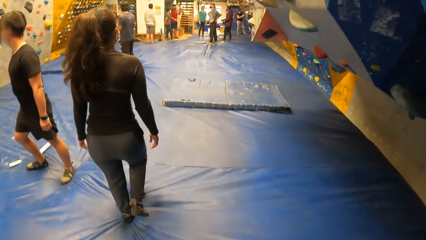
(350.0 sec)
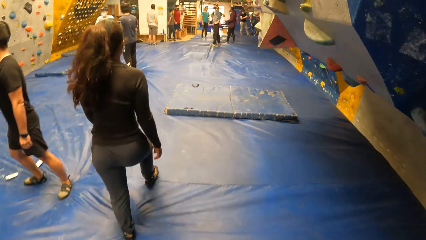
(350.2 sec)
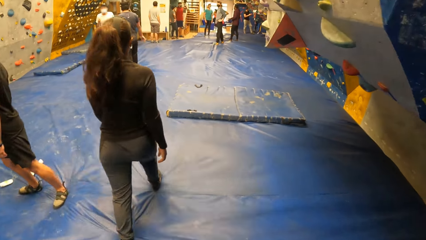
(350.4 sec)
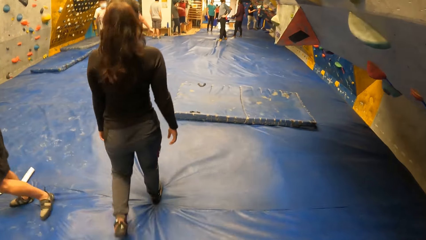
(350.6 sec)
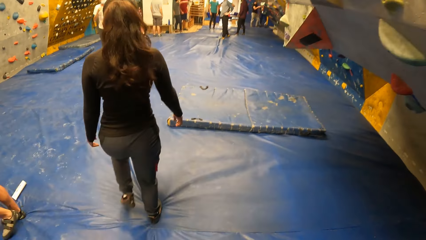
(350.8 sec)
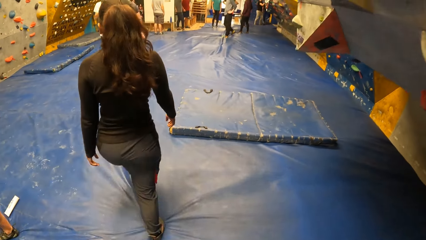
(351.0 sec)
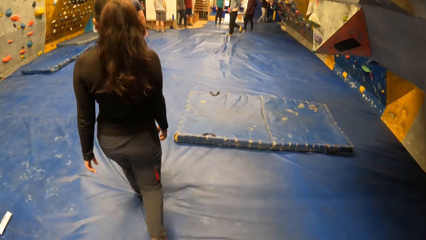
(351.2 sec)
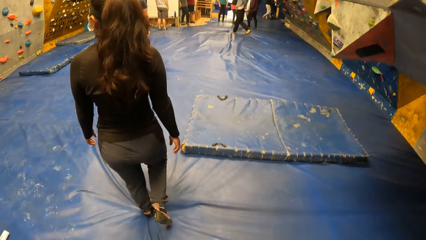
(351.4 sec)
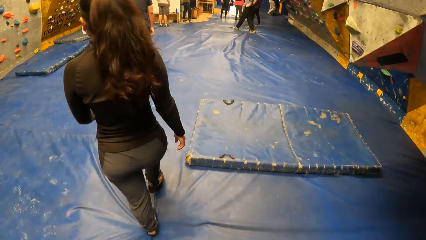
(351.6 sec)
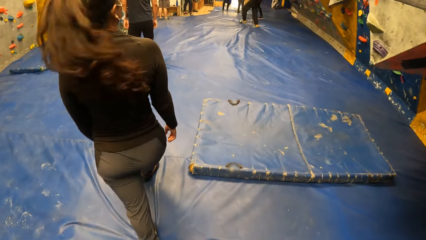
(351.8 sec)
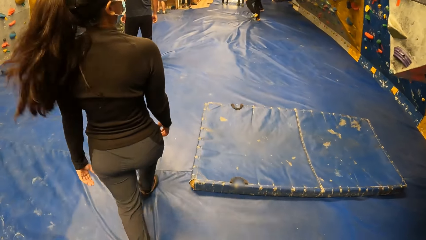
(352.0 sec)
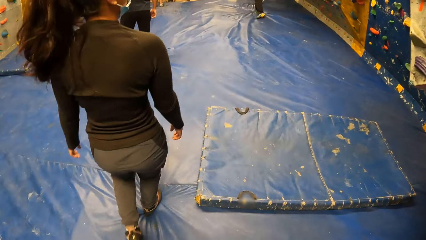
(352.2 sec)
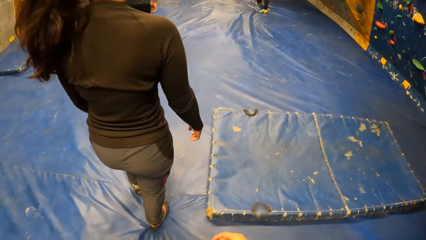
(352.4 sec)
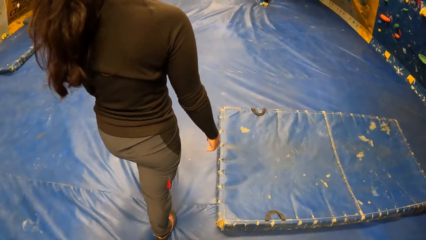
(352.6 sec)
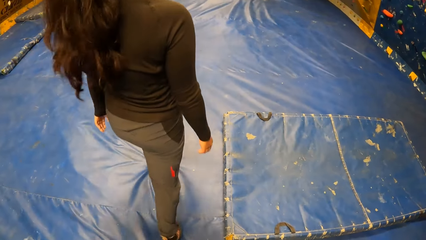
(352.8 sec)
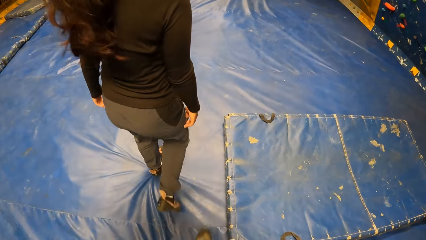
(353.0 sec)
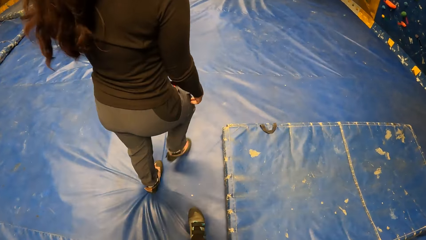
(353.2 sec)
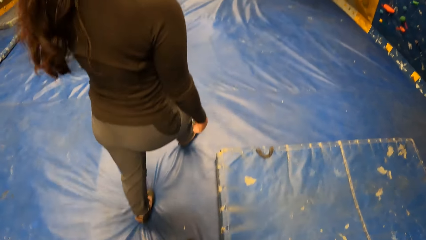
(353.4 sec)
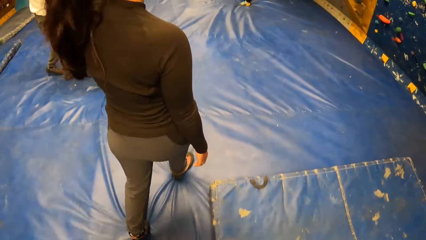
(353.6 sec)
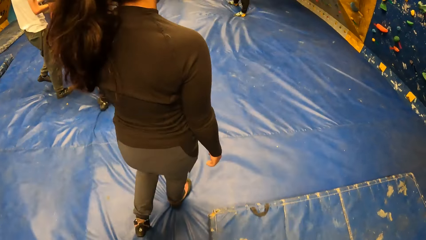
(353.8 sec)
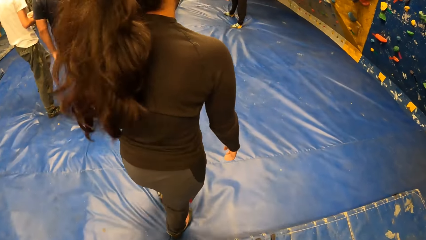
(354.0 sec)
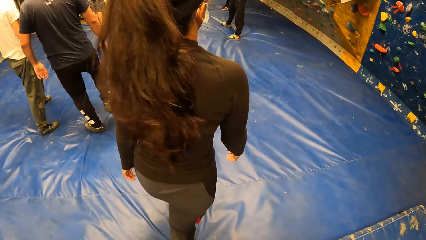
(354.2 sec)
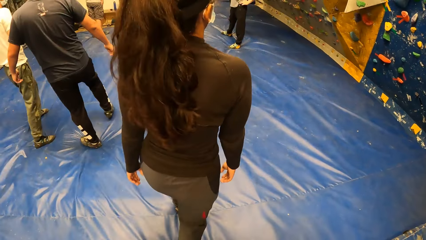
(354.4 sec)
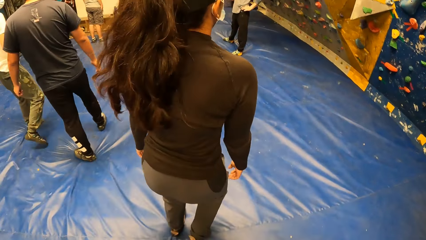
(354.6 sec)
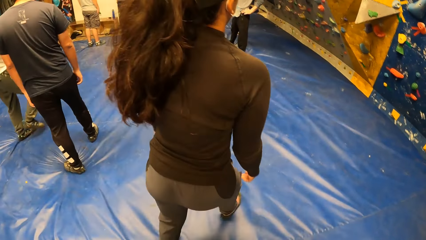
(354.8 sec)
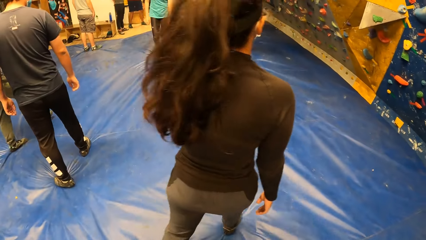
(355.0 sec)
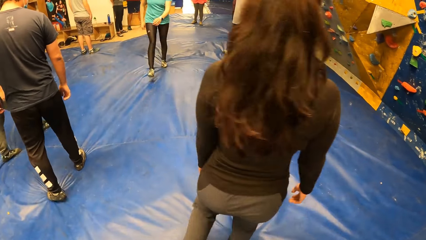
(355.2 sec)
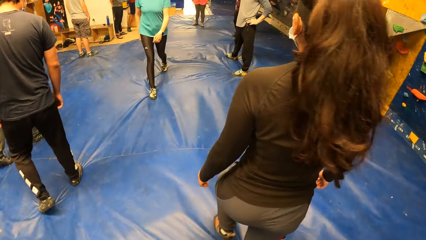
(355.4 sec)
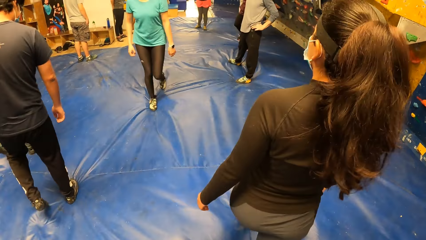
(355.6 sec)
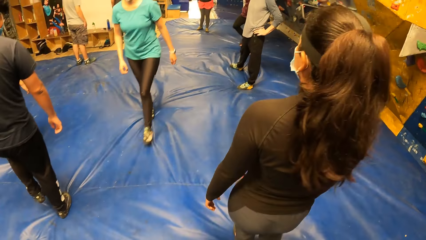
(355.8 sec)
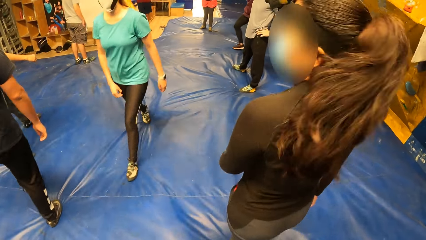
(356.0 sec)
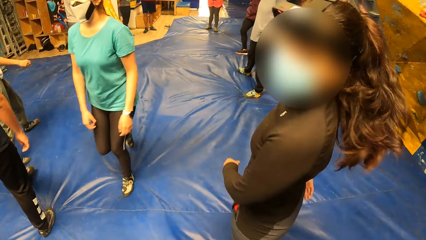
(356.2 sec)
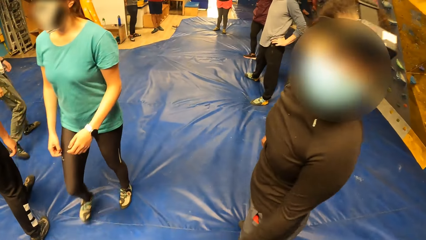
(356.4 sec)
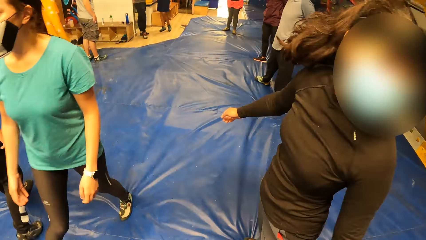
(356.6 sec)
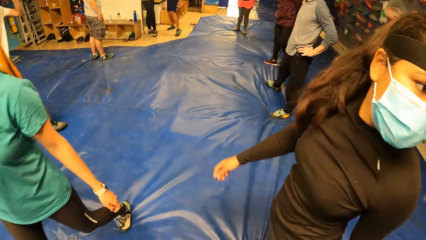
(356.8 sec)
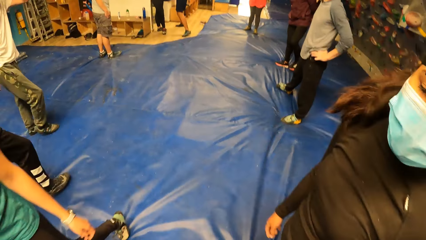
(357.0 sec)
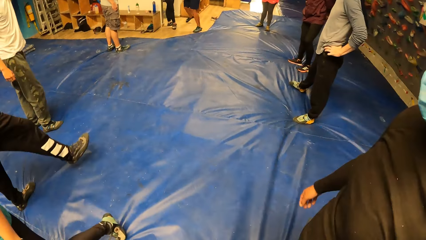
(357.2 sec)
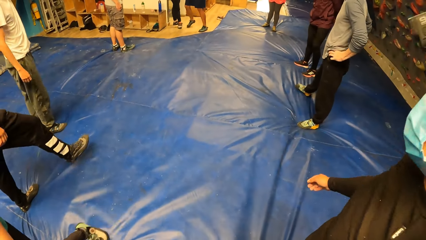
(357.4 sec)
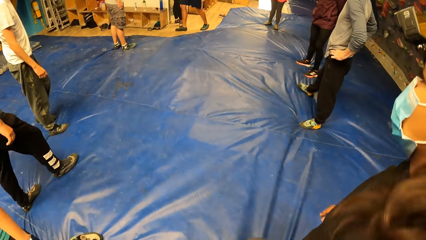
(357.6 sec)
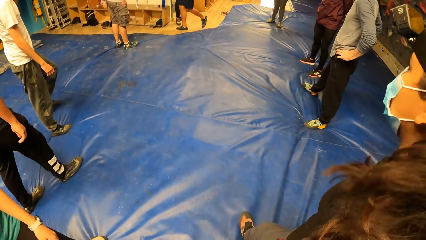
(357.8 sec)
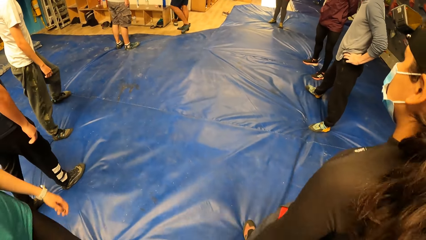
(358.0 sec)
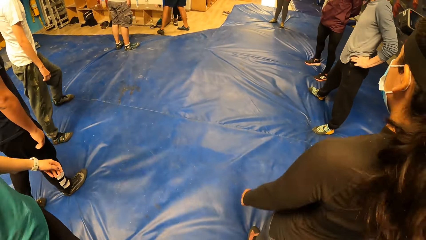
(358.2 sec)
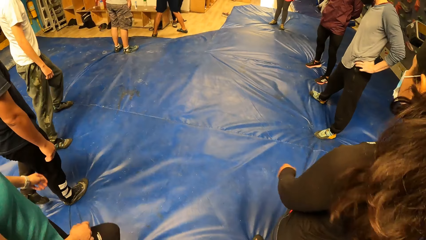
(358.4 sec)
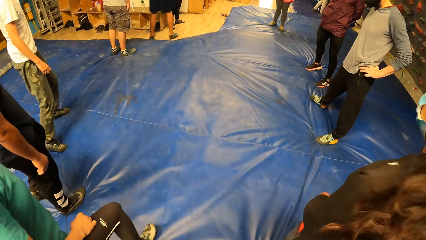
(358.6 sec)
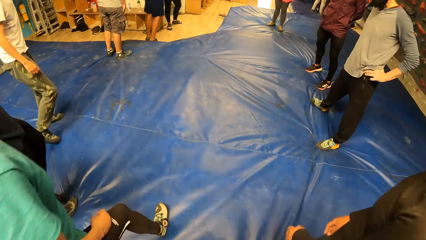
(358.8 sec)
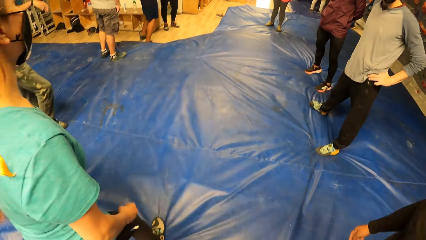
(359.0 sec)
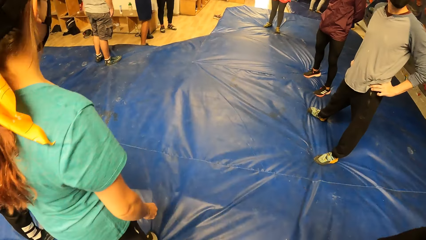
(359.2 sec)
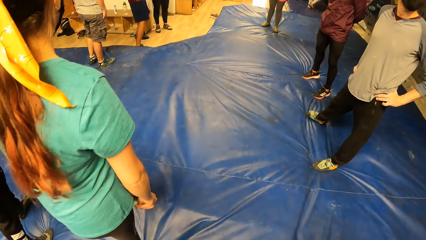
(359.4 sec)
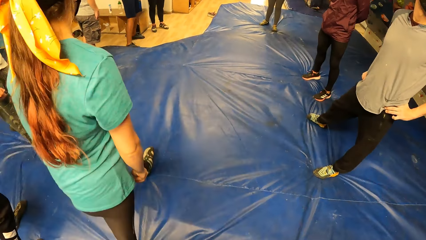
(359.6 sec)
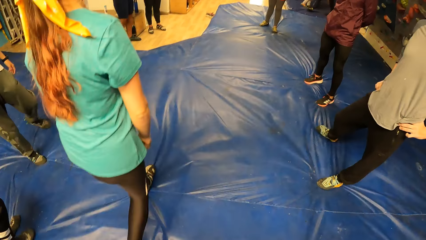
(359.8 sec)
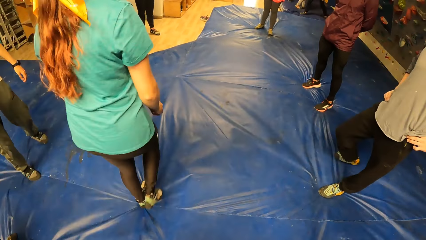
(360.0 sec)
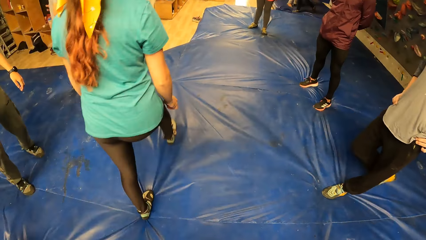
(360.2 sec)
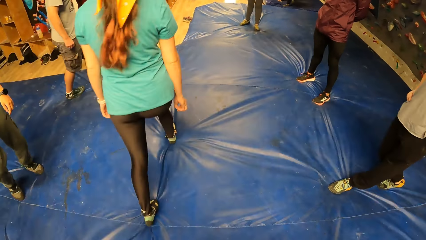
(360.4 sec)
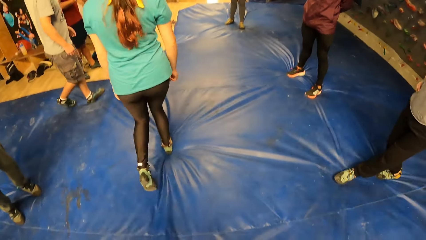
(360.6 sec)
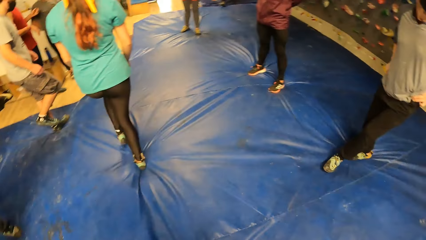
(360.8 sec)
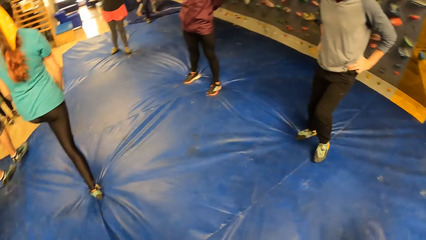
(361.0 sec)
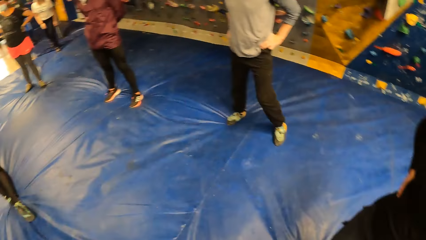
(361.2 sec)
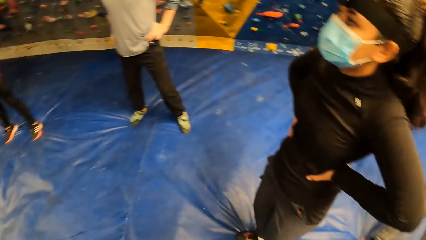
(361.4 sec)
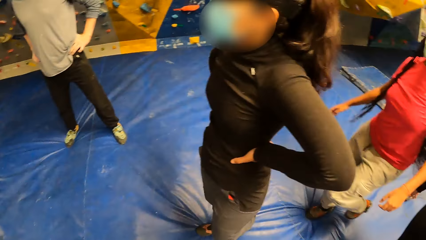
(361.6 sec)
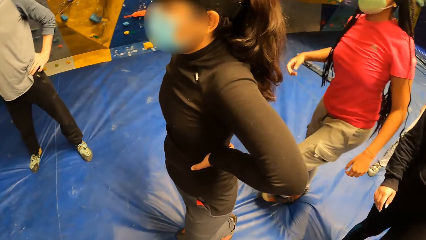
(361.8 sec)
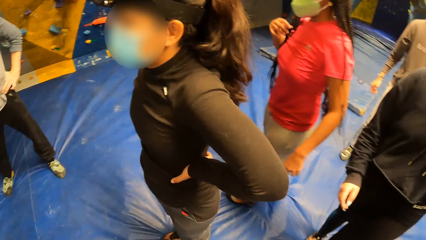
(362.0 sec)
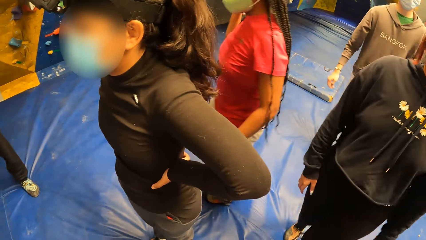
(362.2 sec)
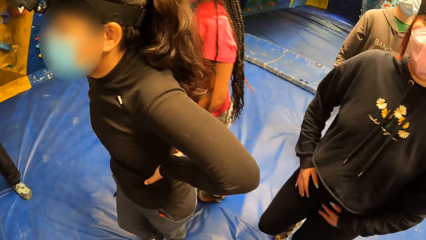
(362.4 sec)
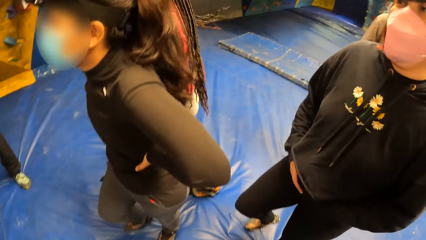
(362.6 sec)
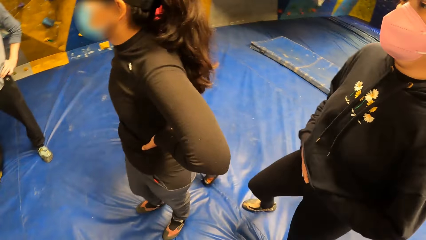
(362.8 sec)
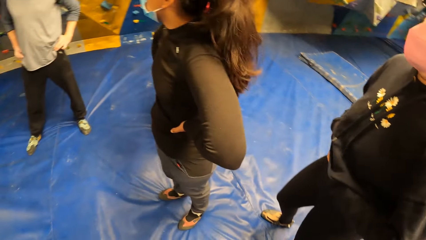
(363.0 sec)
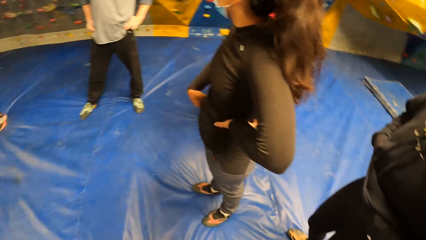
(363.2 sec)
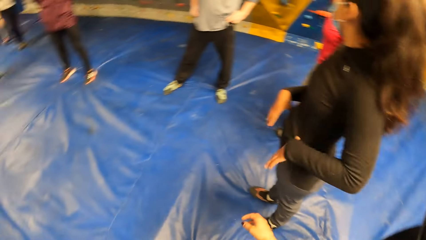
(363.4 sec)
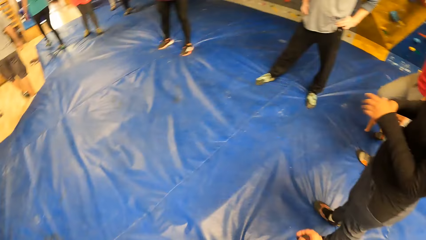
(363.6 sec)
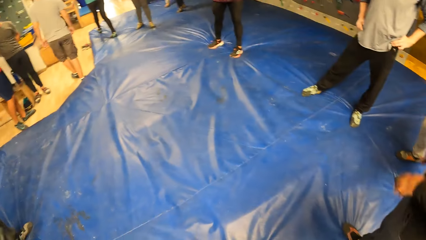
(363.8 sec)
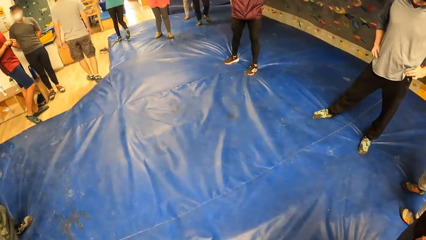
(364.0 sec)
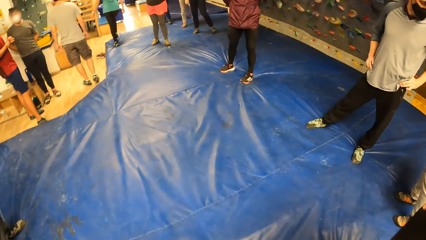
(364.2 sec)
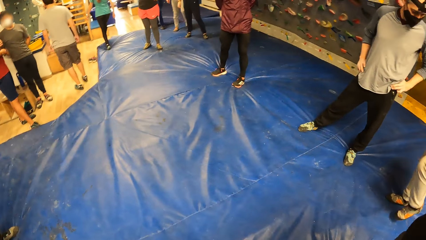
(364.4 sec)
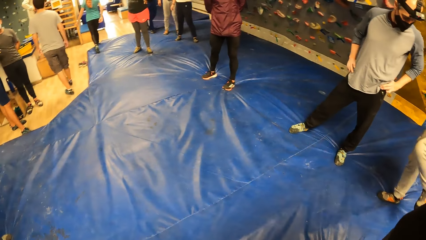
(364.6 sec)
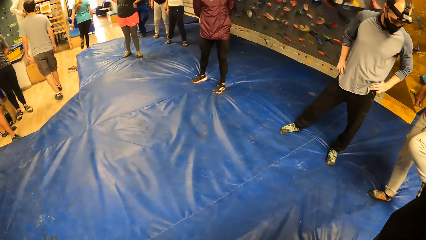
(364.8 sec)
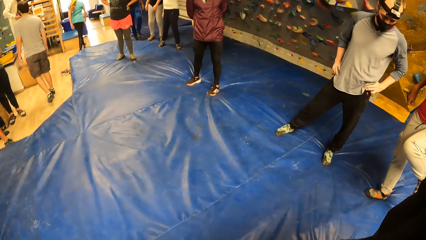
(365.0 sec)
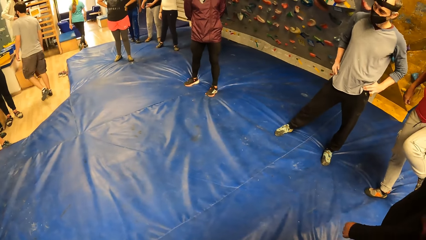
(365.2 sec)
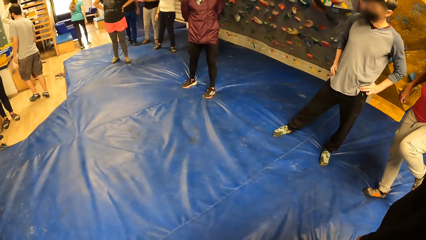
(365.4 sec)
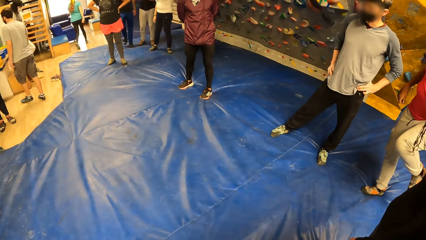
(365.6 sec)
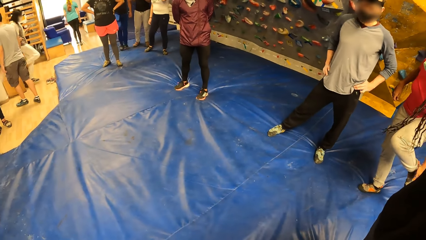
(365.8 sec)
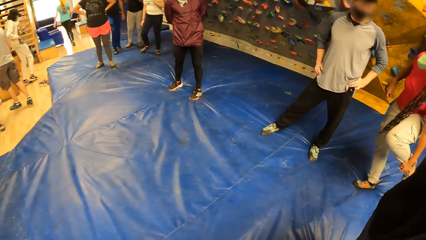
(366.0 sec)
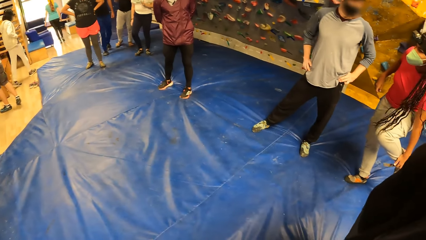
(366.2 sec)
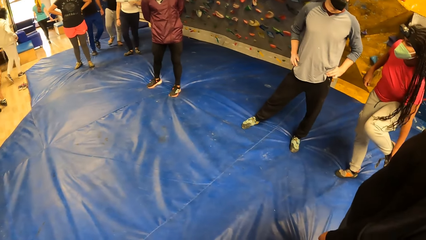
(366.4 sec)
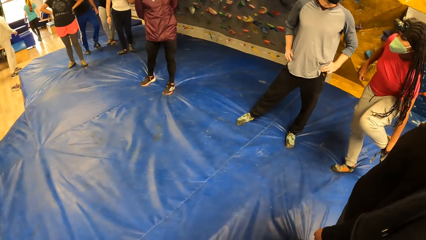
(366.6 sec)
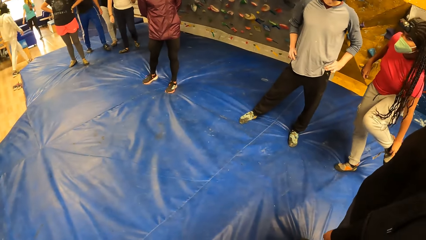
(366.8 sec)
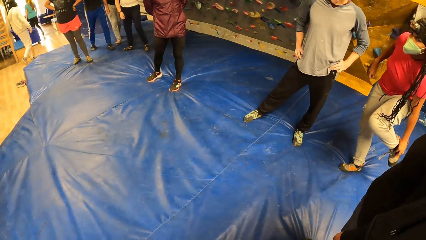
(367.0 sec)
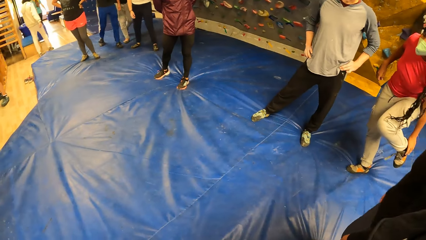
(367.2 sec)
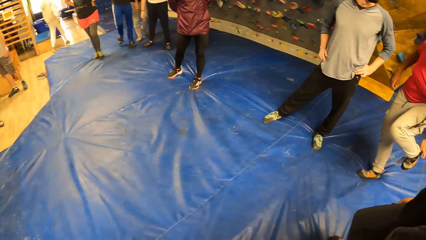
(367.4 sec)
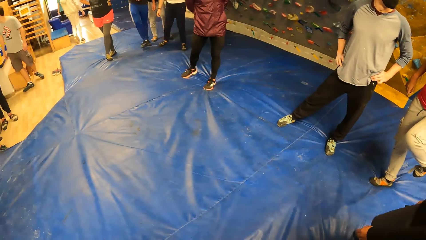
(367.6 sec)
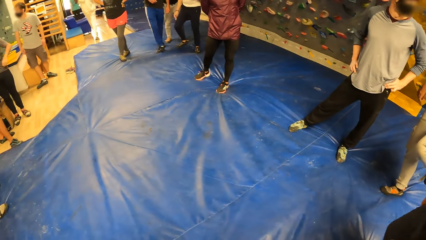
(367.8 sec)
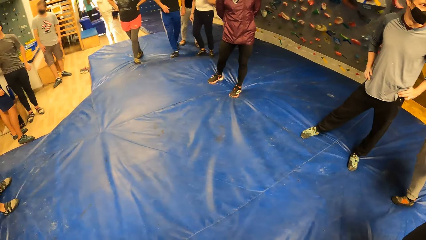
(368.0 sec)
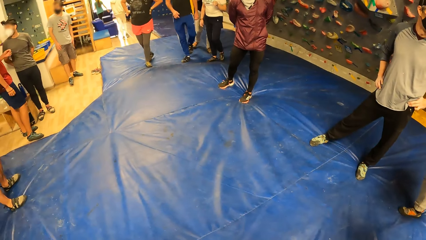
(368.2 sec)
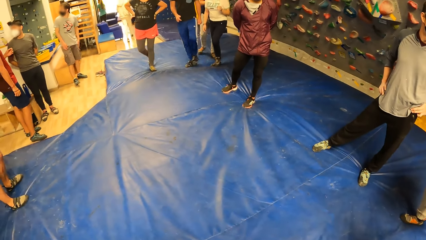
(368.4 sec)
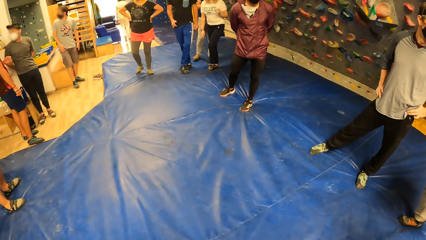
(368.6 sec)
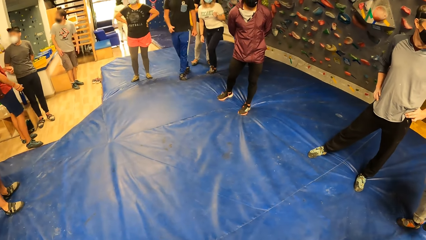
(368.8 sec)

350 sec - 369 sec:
A woman walks a few steps. The camera wearer looks around.
